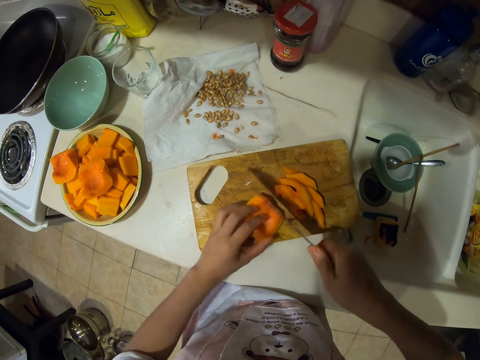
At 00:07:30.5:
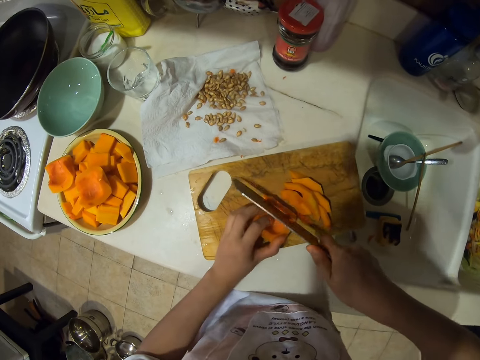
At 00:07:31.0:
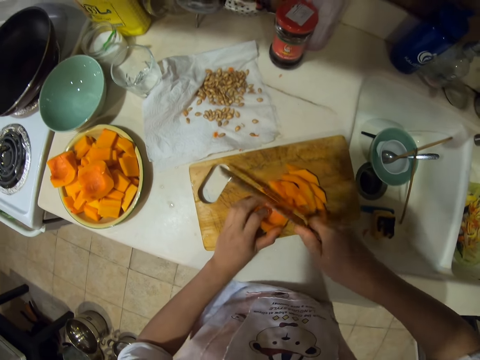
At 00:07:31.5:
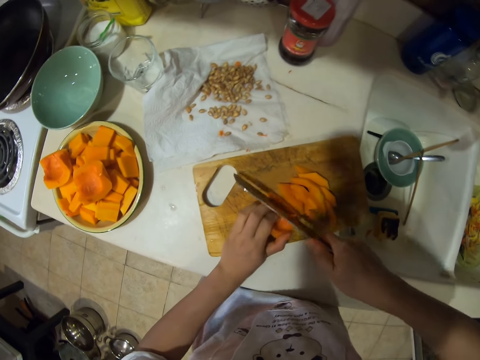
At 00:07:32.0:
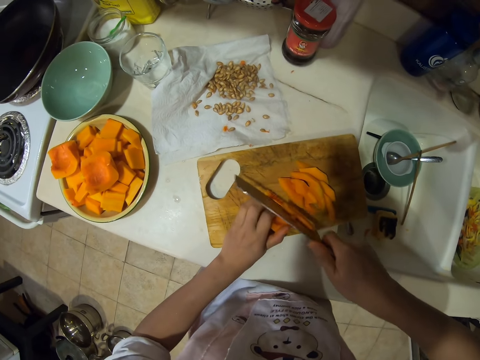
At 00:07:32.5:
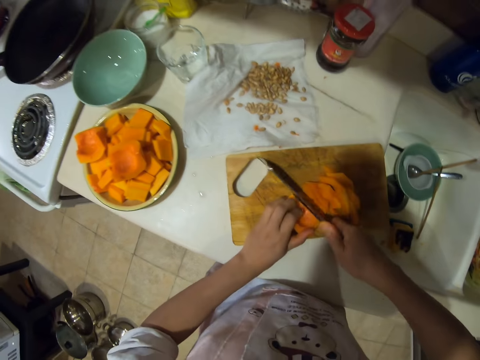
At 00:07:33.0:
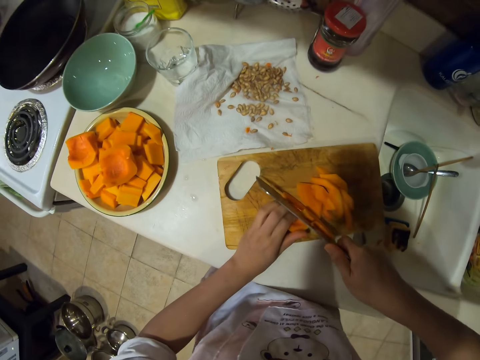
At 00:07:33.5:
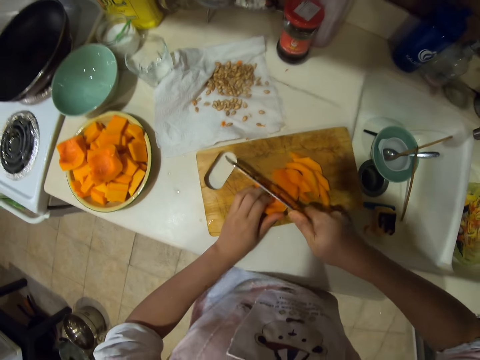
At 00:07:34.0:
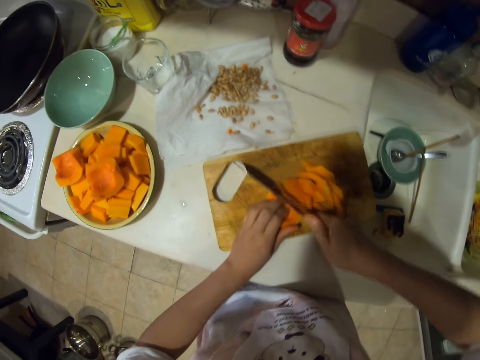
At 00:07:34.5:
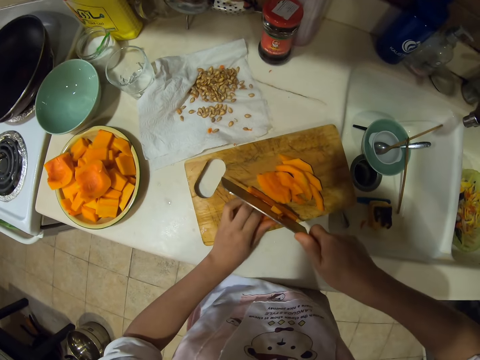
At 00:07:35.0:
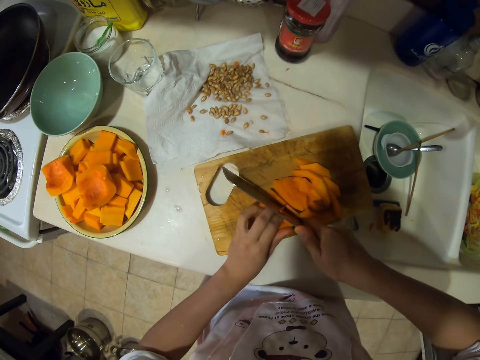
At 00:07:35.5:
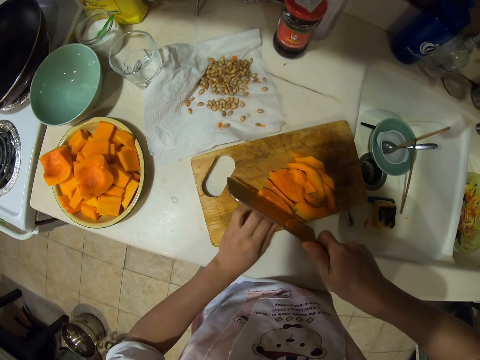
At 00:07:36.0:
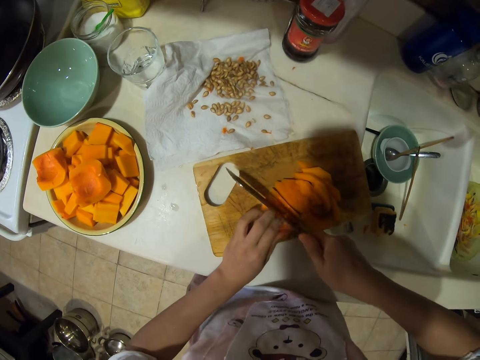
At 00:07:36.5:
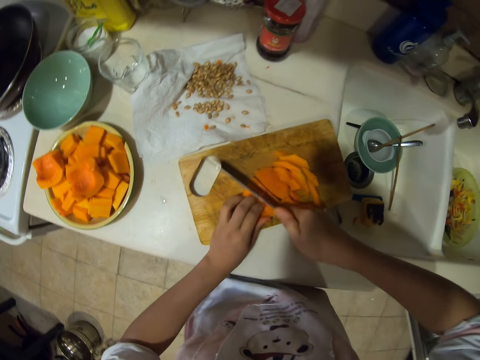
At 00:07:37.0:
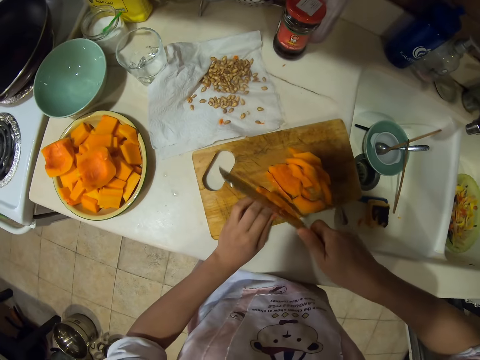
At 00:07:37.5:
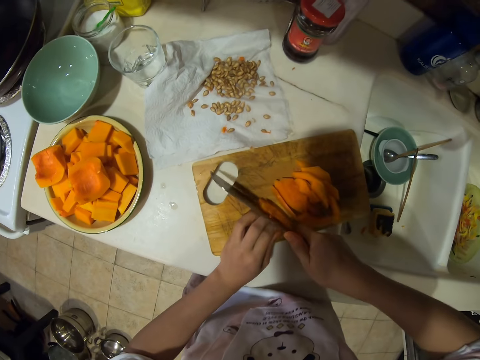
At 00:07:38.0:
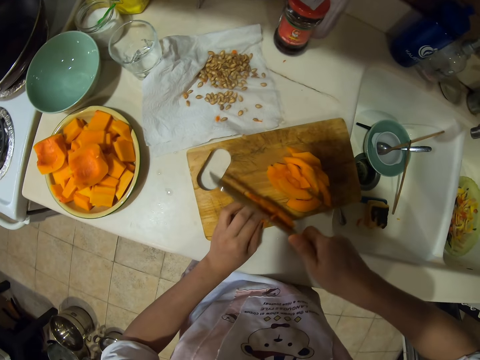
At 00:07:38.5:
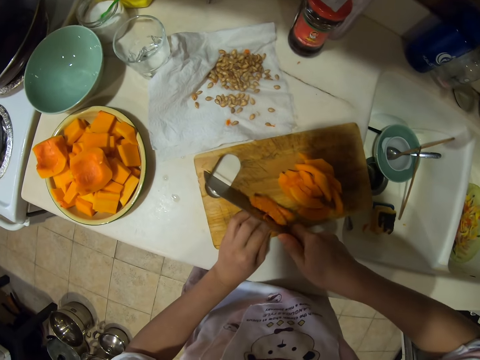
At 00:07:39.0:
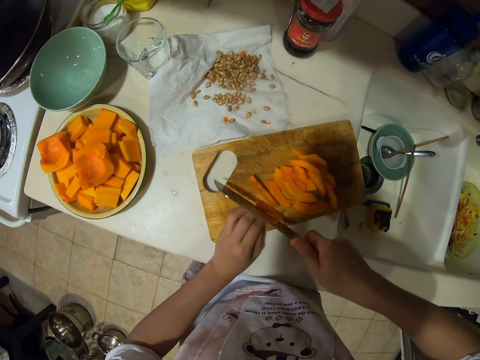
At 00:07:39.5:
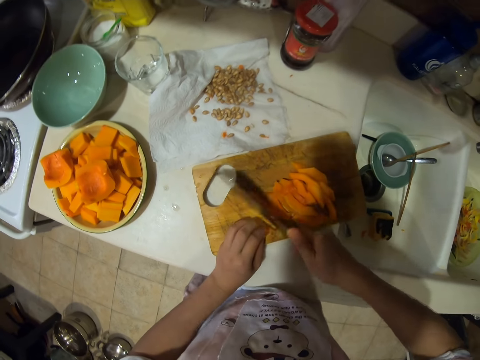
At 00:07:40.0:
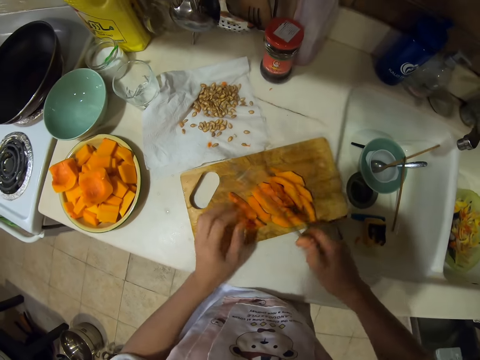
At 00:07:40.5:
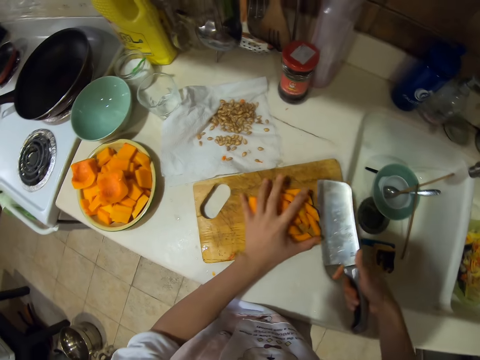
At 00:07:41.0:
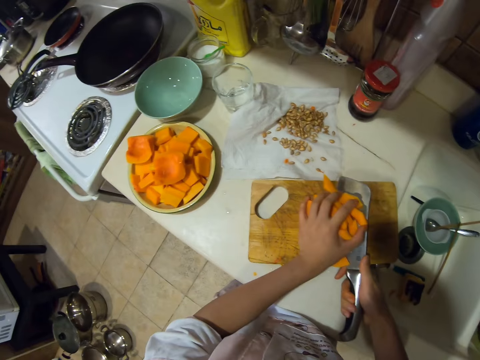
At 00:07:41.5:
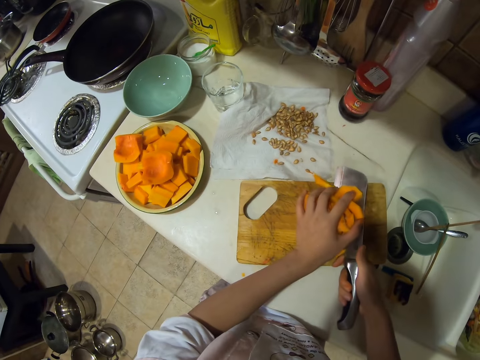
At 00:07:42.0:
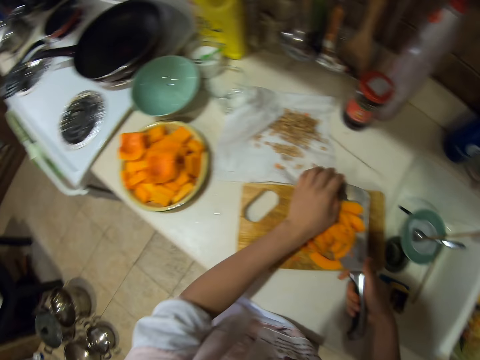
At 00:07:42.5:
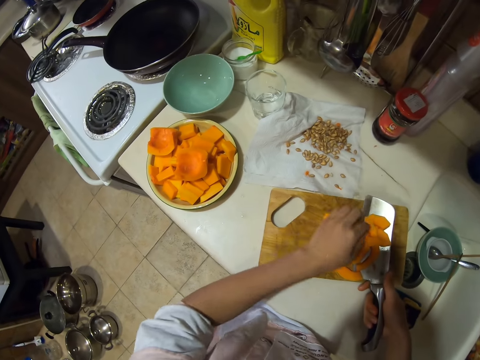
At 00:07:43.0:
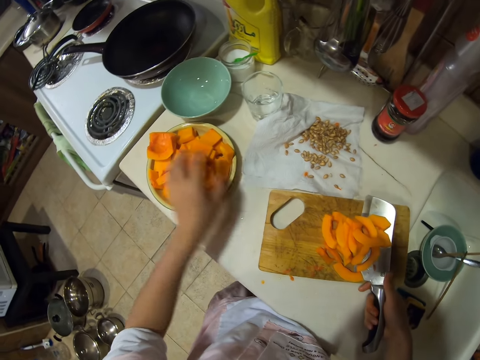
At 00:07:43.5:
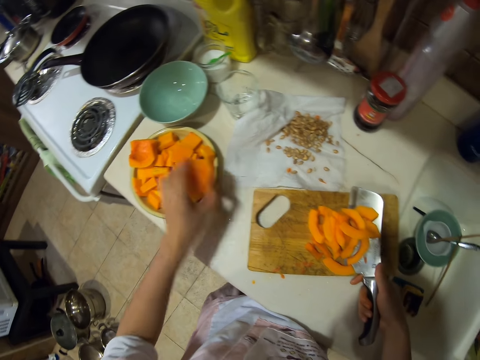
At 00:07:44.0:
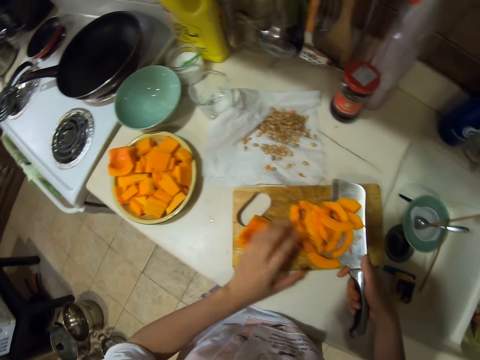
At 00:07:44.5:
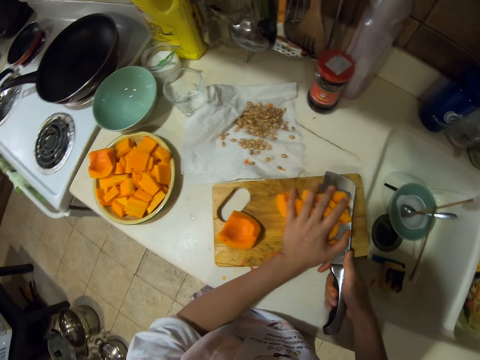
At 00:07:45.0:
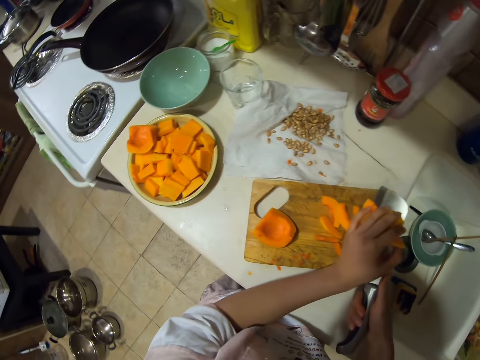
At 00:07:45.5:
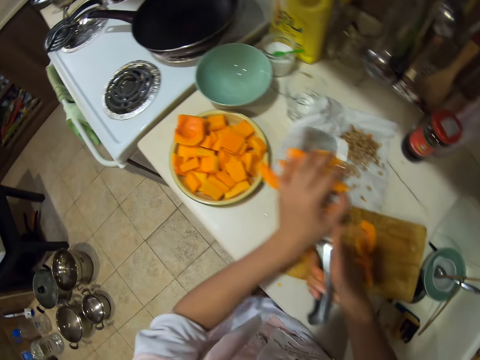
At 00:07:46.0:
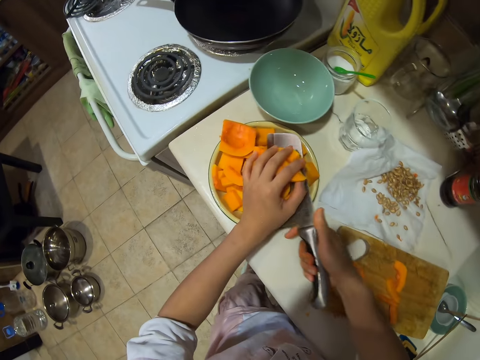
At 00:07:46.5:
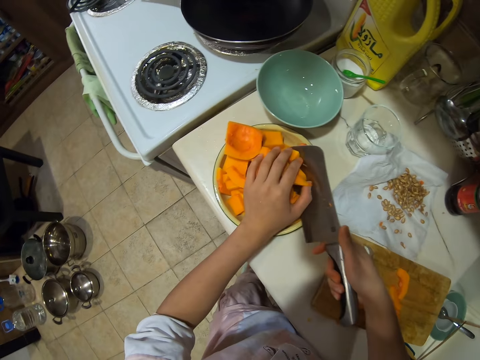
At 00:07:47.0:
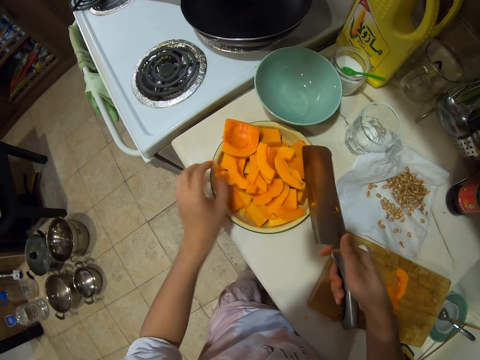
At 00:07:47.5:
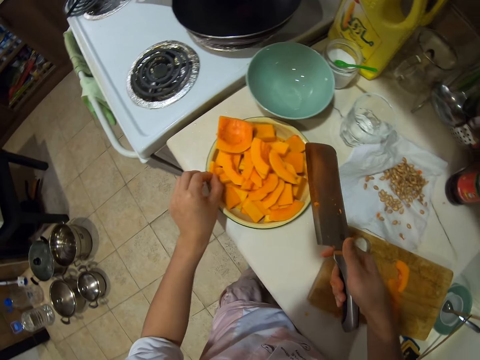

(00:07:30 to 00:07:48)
The camera wearer chops the pumpkin. They chop the pumpkin again. They pick pumpkins with the knife. They put down the pumpkin. They pick the pumpkin from the plate. They pick the pumpkins with the knife. They put the chopped pumpkin on the plate.

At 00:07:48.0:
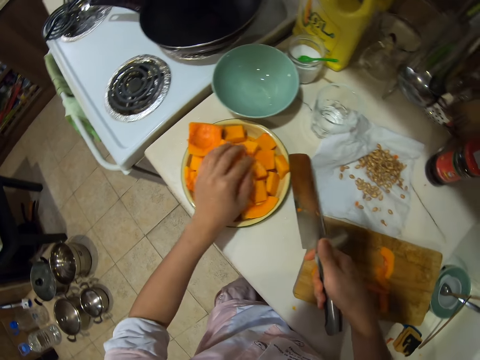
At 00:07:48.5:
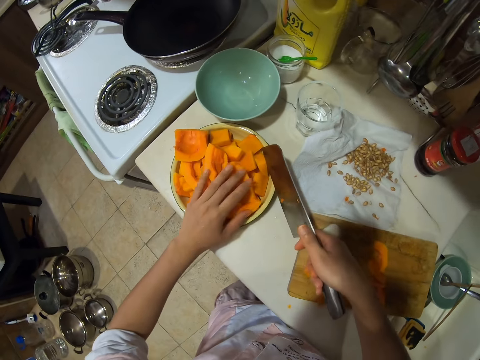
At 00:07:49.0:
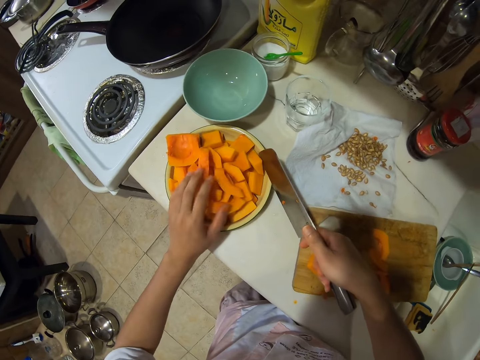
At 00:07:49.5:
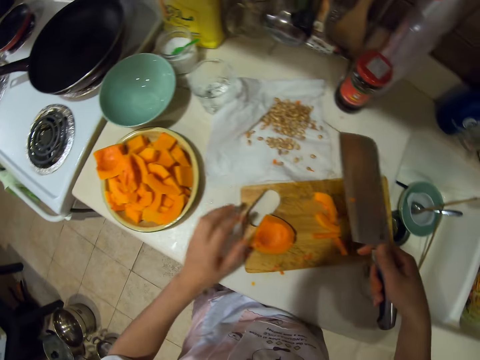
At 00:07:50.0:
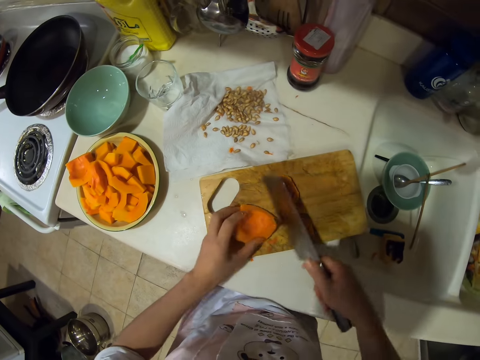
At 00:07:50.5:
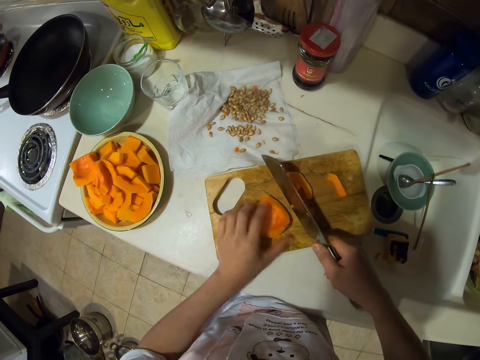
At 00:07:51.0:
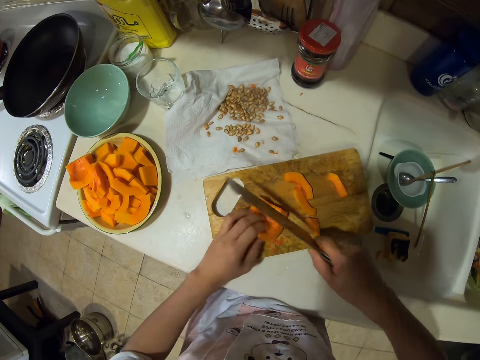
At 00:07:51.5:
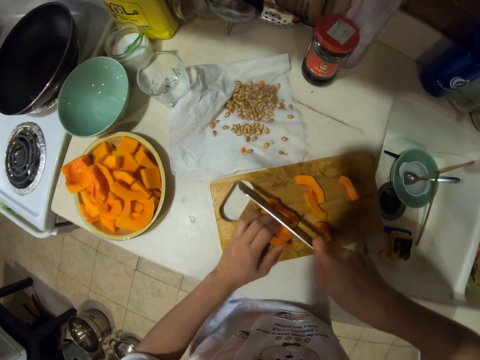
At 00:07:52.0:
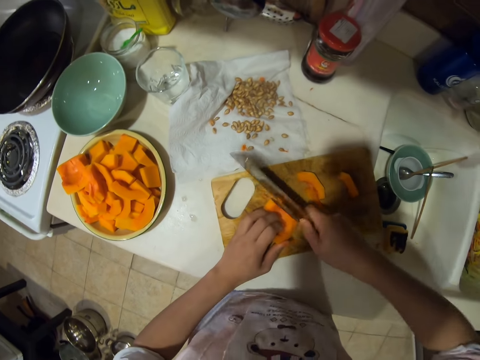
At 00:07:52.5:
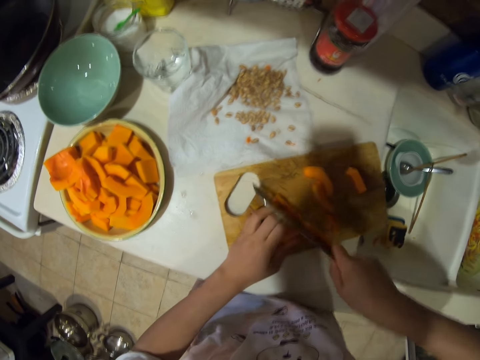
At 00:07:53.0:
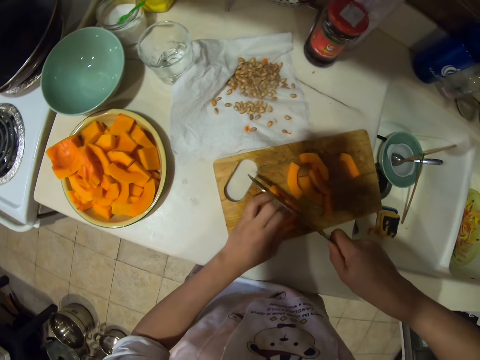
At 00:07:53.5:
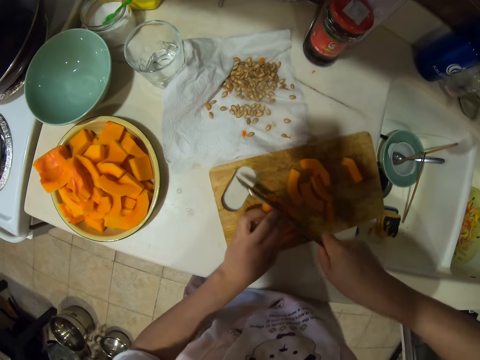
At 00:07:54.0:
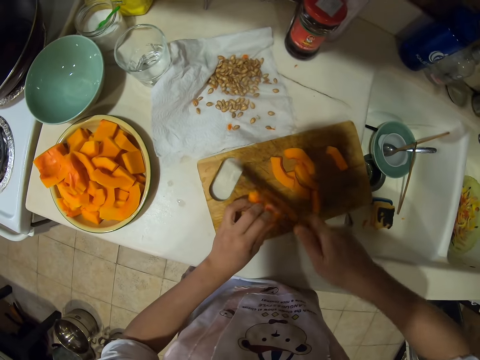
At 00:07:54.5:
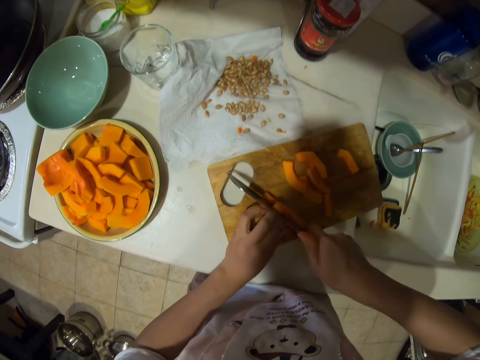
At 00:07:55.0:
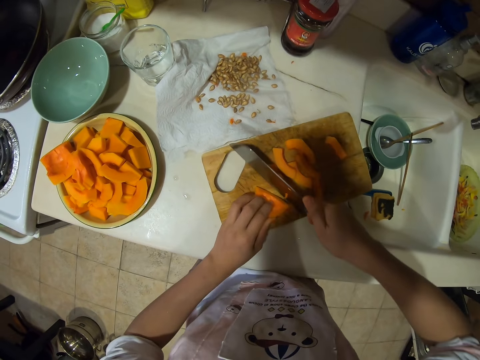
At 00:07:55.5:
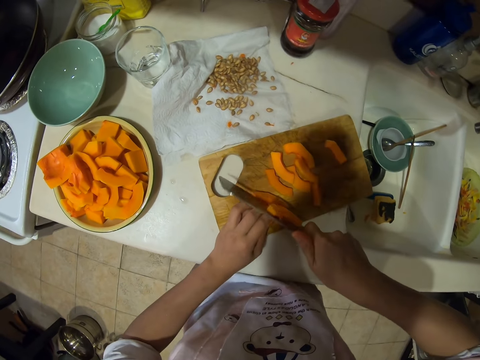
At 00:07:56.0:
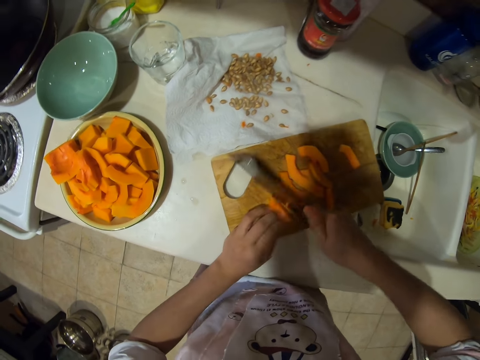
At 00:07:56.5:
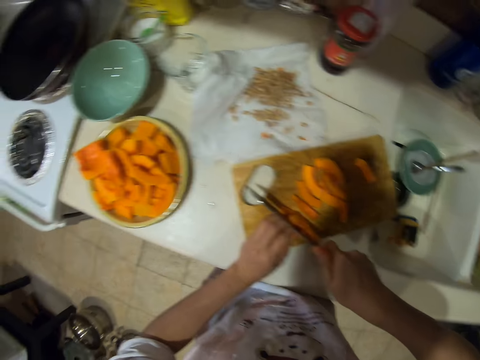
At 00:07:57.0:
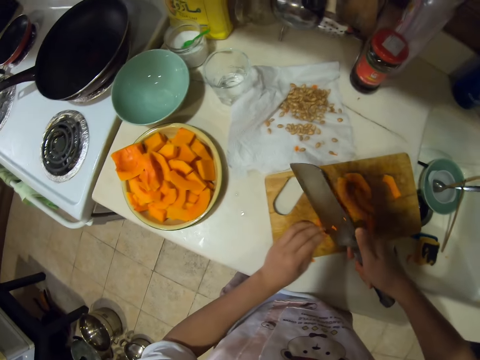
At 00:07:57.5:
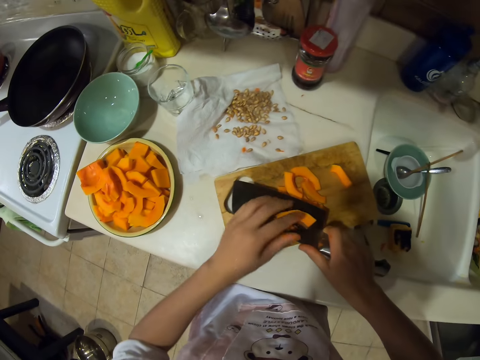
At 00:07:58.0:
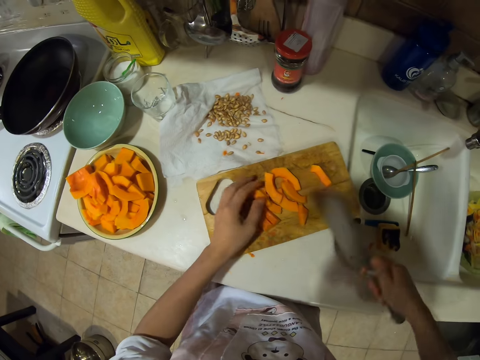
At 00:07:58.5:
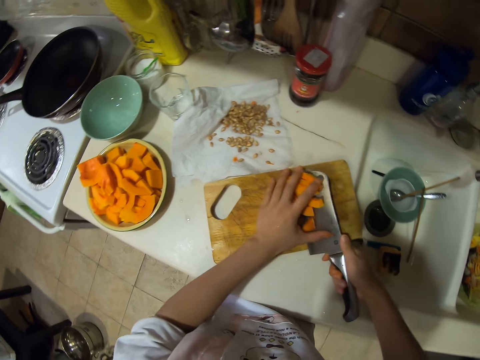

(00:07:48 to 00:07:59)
The camera wearer arranges the pumpkin. They cut the pumpkin into pieces. They chop the pumpkin. They chop the pumpkin again. They remove the pumpkin from the knife.
